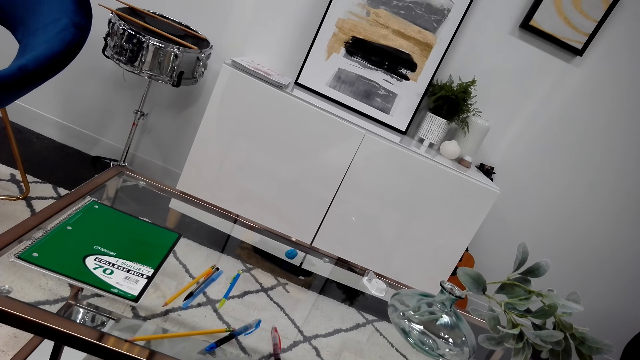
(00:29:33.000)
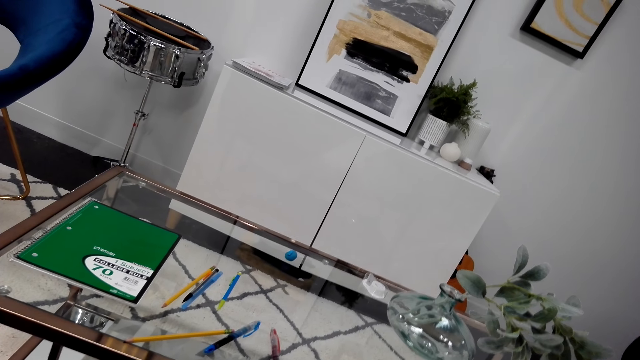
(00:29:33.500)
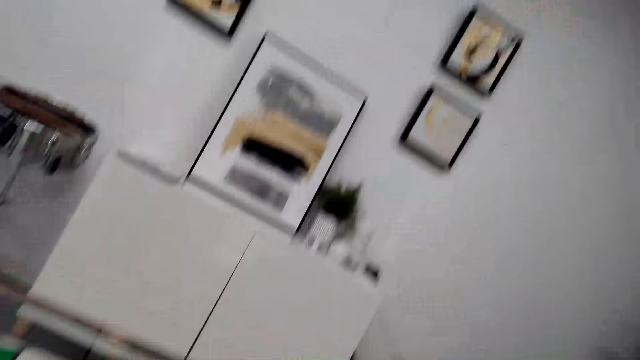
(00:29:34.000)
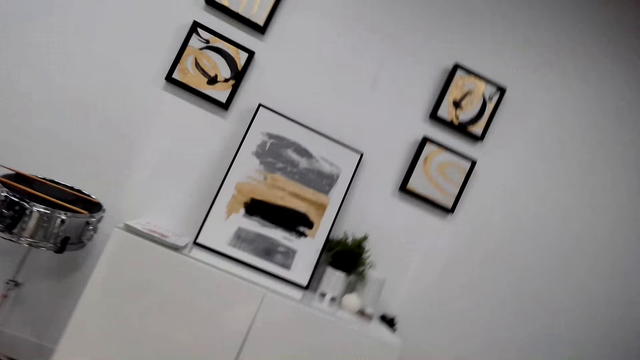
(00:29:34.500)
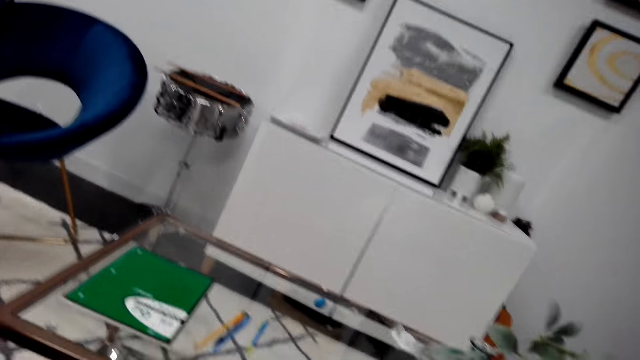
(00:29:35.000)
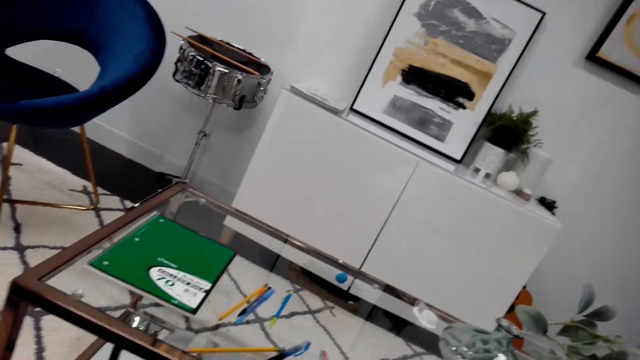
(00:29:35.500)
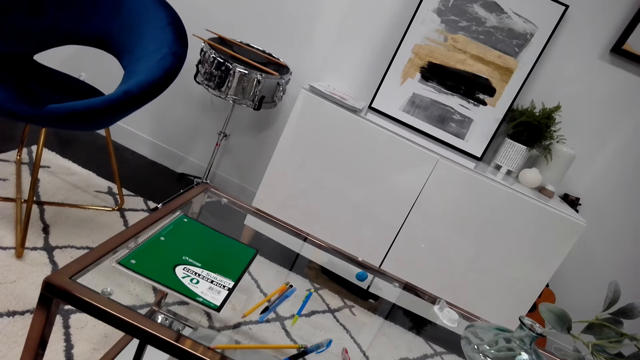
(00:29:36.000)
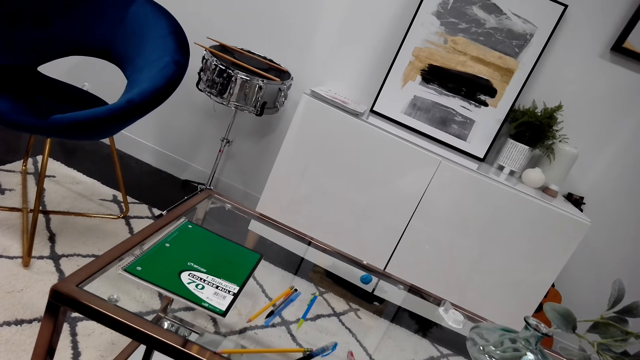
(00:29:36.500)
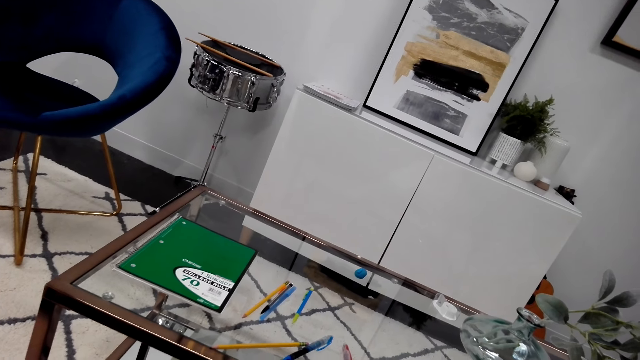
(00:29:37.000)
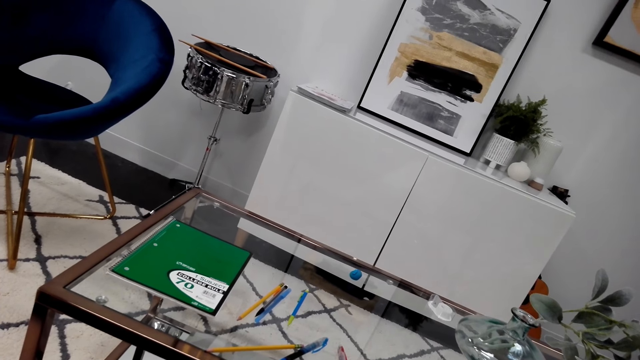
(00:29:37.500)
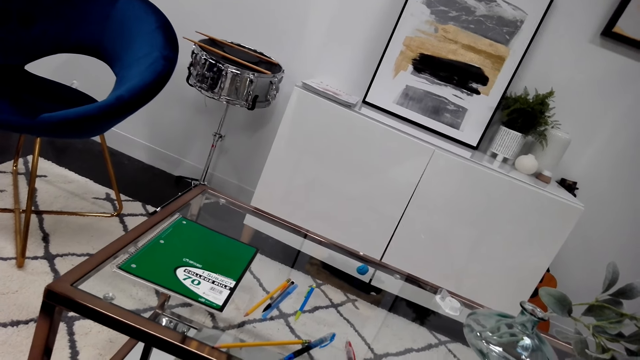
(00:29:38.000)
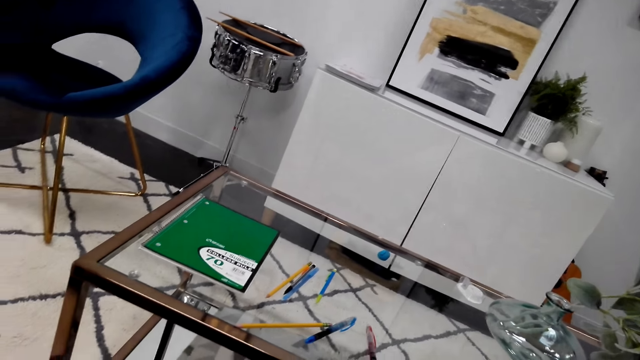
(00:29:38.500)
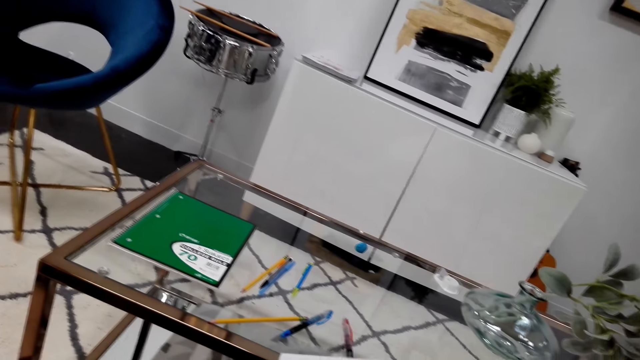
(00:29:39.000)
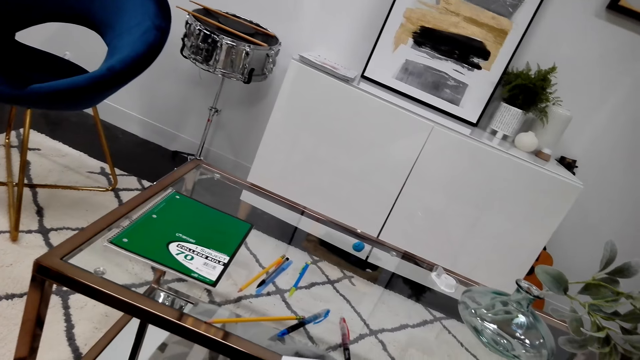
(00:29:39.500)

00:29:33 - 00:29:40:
The camera wearer looks around.

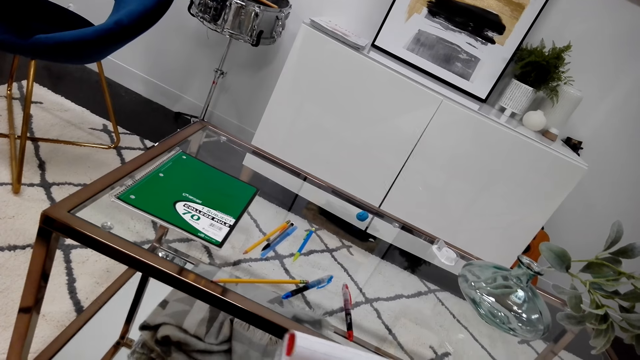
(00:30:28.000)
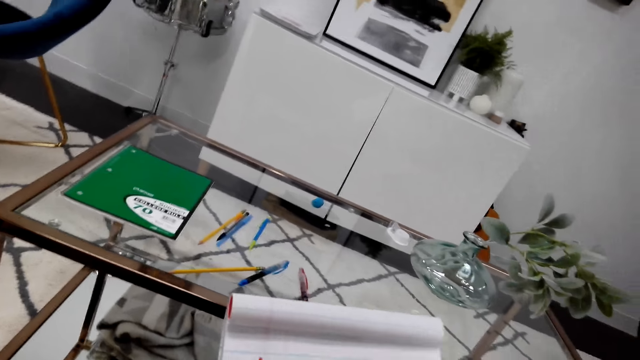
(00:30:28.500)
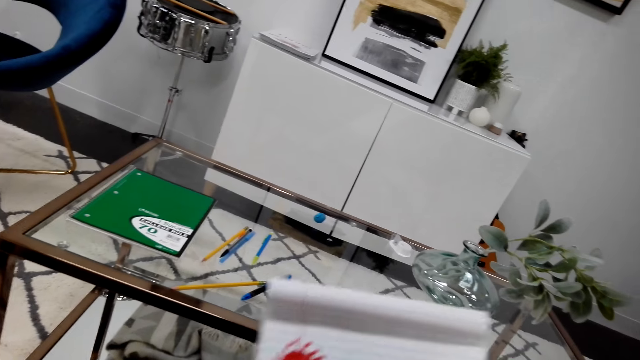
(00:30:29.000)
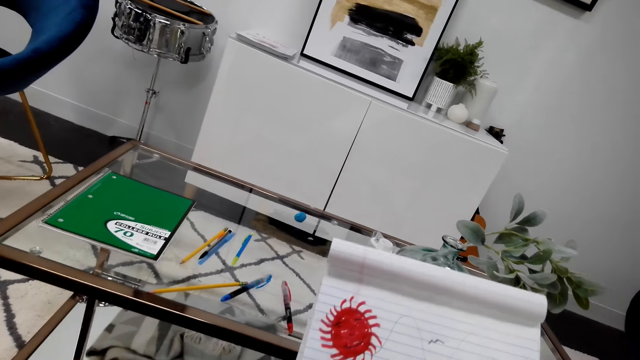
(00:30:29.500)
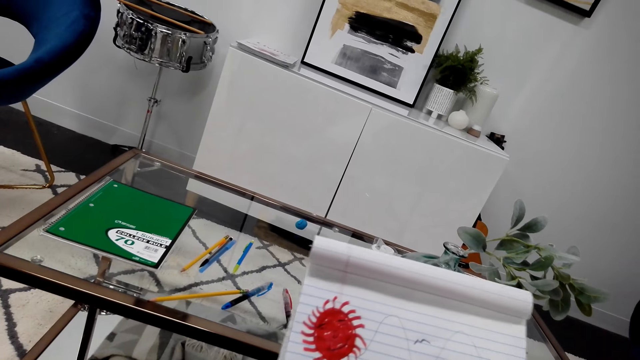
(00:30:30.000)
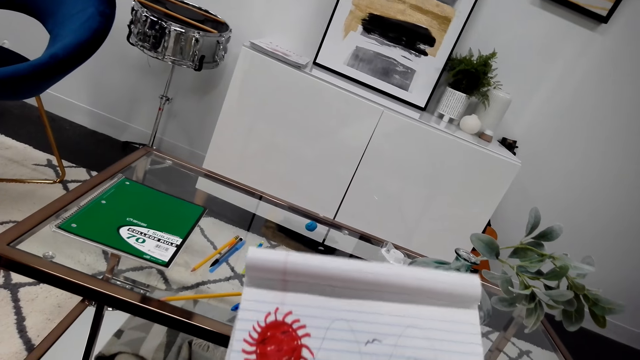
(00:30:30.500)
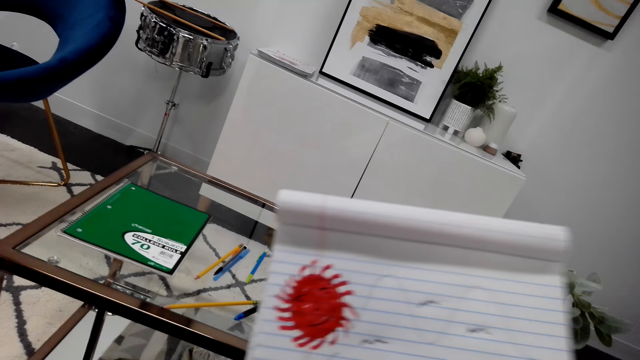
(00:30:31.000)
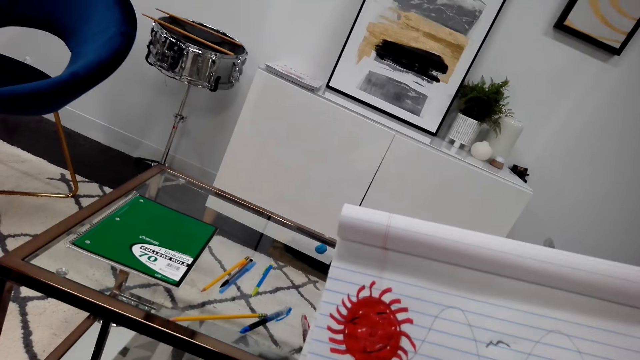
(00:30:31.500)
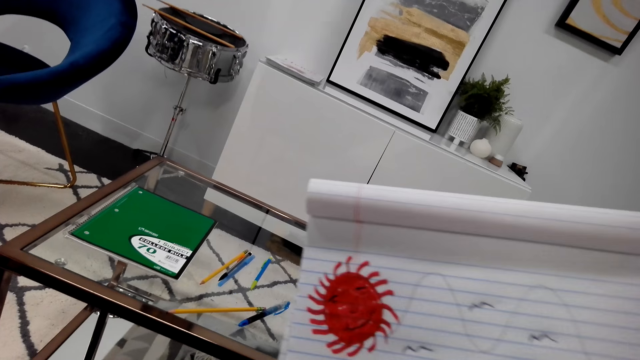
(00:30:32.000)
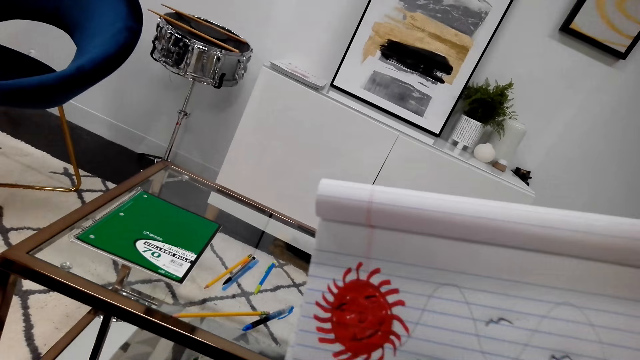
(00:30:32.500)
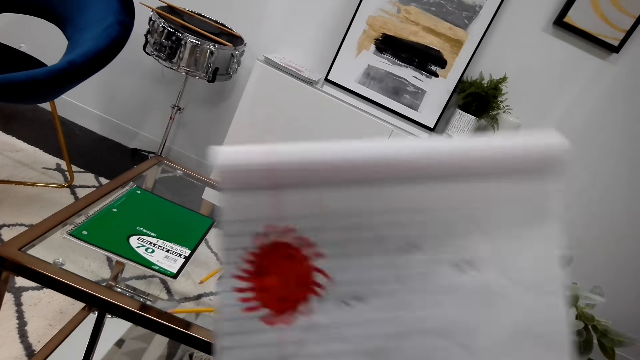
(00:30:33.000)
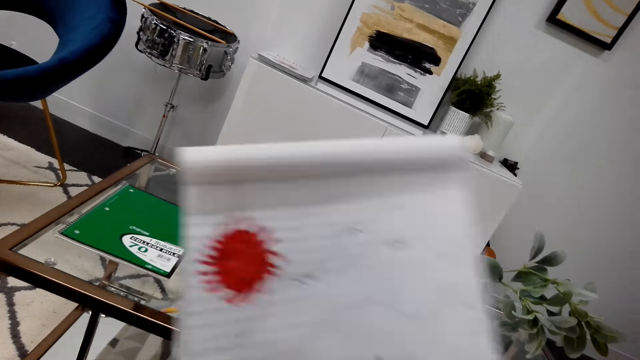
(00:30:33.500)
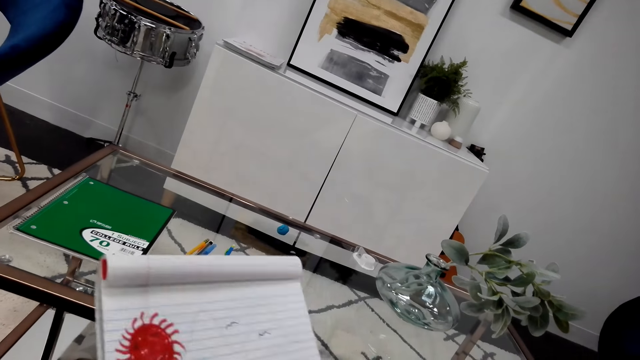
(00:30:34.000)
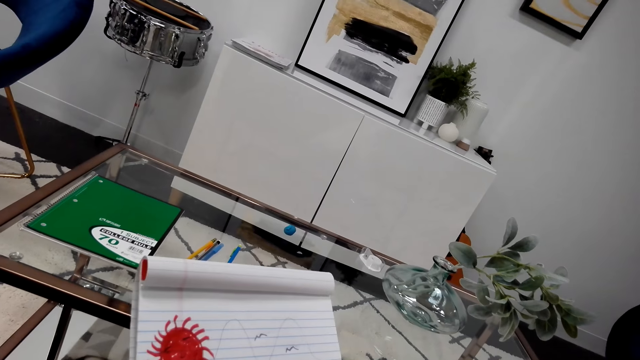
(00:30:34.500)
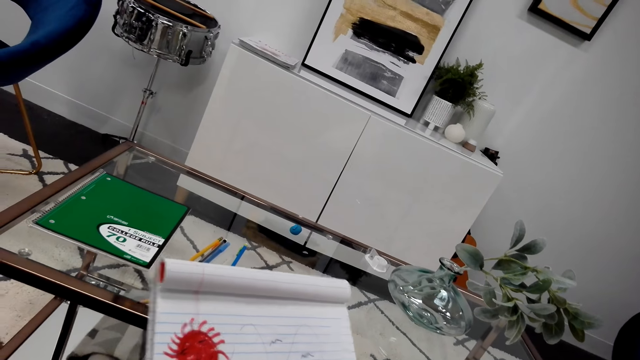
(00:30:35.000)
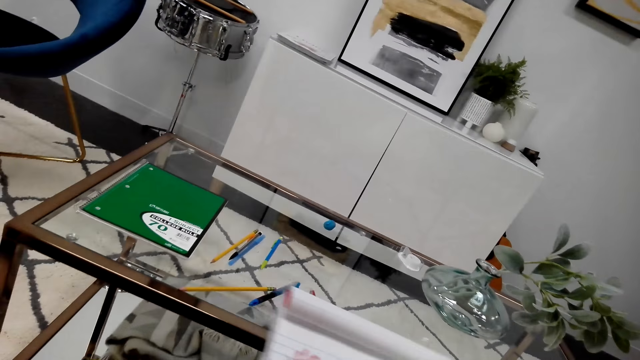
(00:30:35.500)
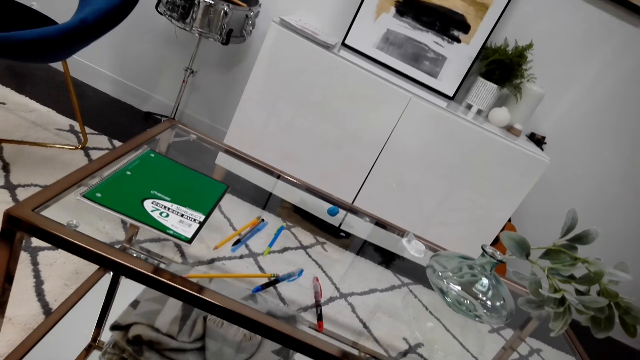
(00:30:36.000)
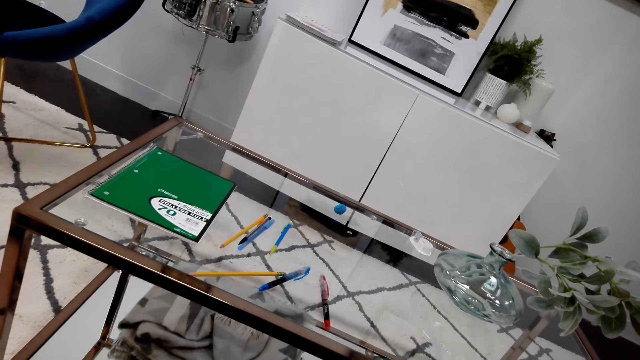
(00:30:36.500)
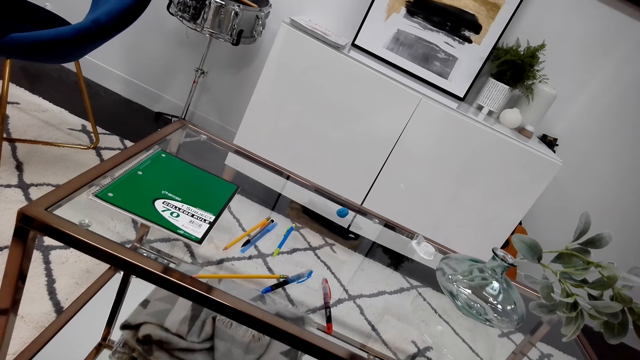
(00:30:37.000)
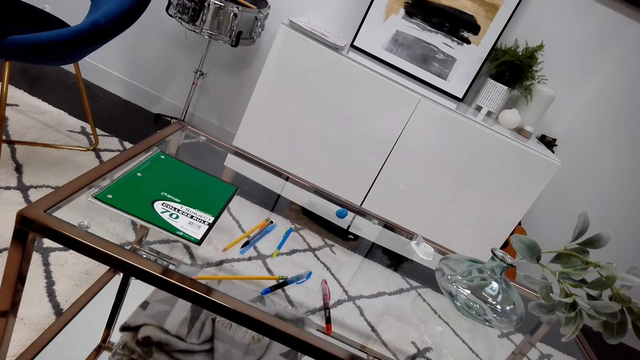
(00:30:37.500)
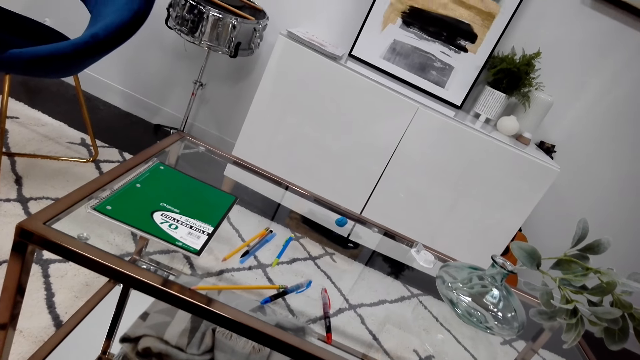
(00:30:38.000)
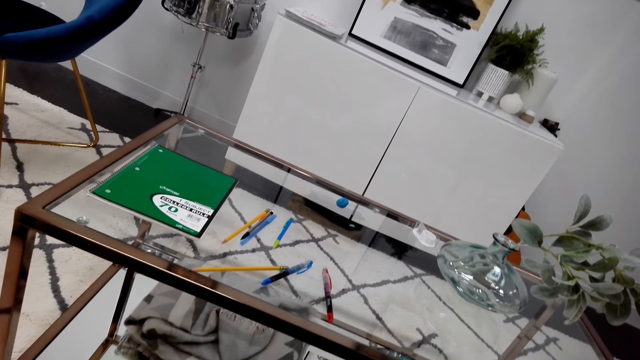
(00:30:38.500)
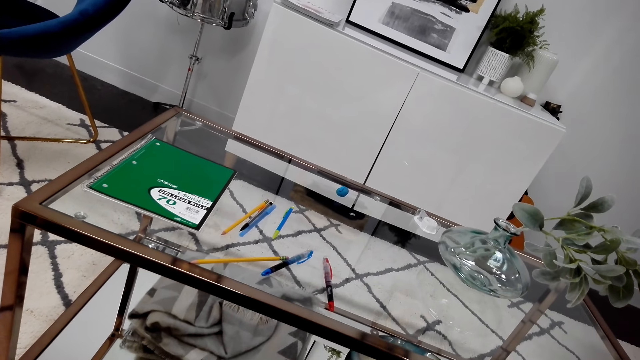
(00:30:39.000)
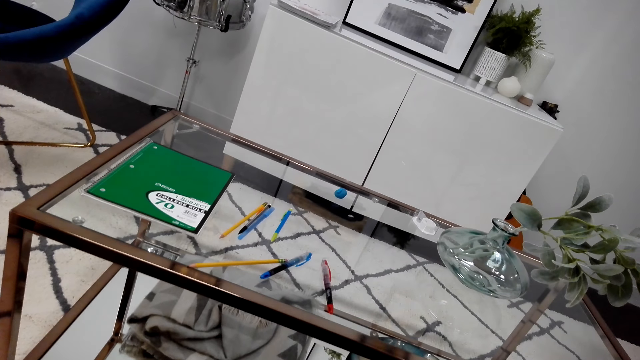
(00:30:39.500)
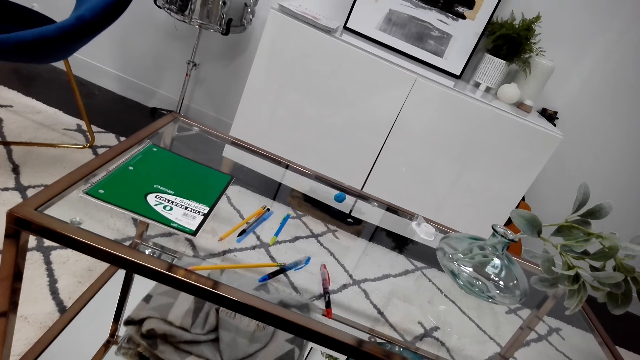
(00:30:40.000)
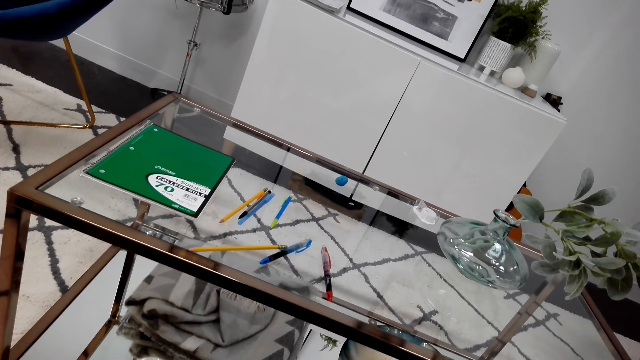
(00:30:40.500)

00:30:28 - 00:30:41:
The camera wearer moves a drawing book. They lift the drawing book and lower the drawing book.
